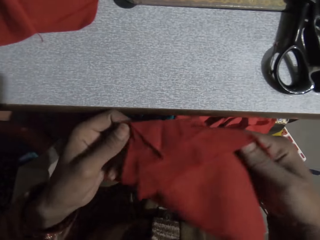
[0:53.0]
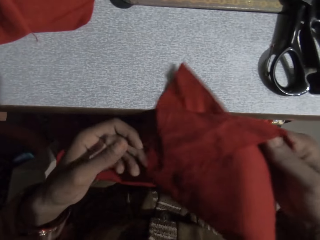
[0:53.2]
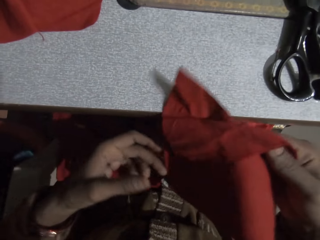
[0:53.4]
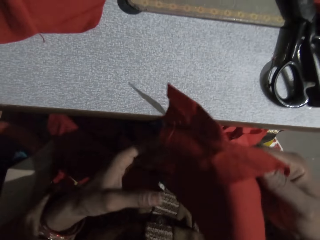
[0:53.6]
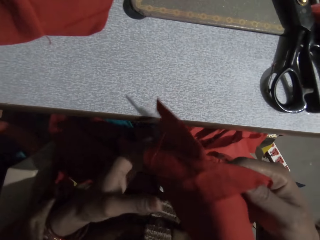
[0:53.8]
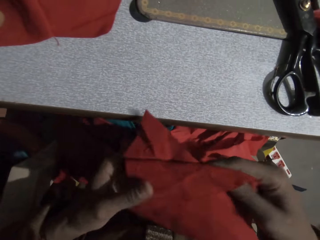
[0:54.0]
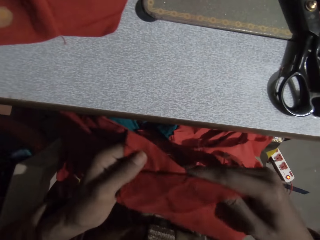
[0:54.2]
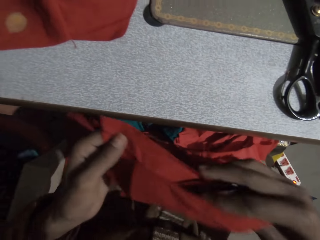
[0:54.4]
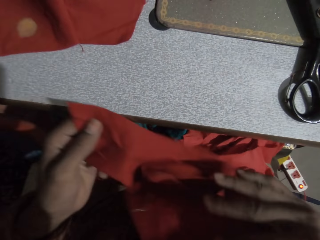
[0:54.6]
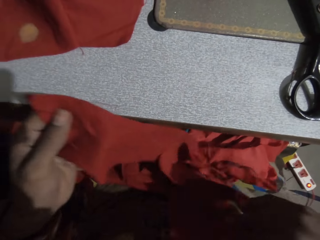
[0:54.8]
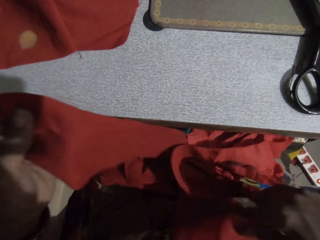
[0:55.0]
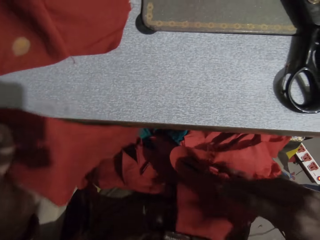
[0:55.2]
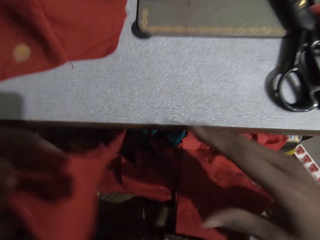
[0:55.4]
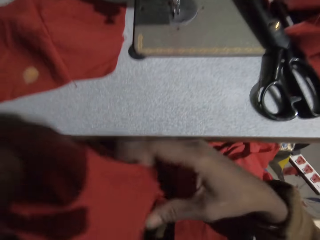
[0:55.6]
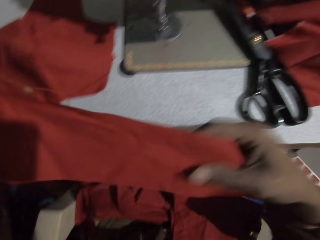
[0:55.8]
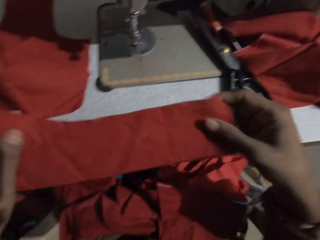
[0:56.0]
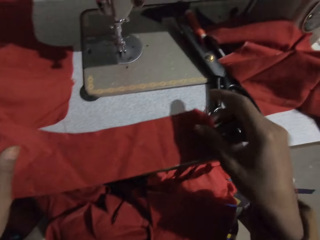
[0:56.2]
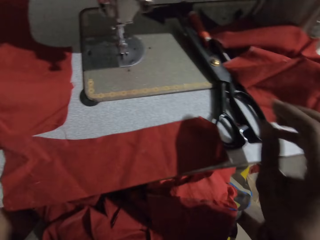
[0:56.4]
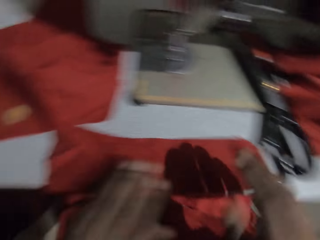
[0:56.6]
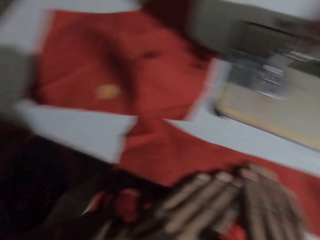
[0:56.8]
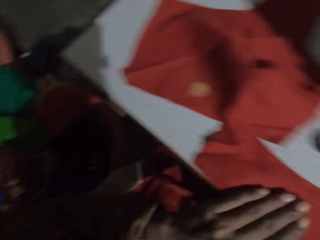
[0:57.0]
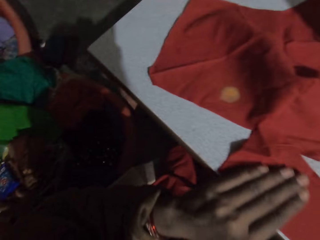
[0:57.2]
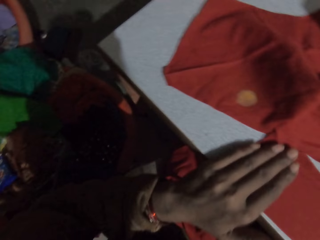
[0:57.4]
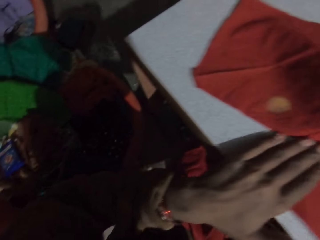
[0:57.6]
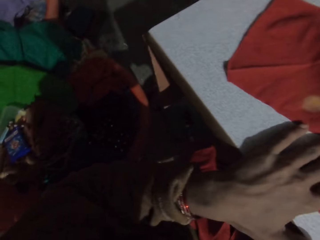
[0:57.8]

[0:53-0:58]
The camera wearer places the red fabric on the sewing machine table. They stare down.

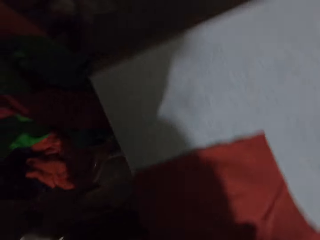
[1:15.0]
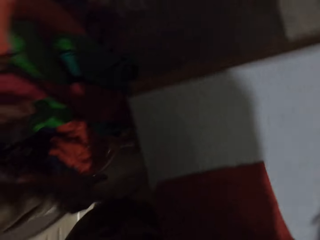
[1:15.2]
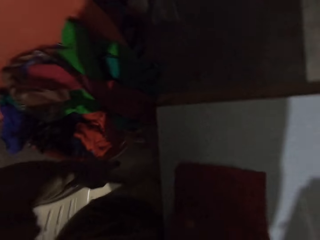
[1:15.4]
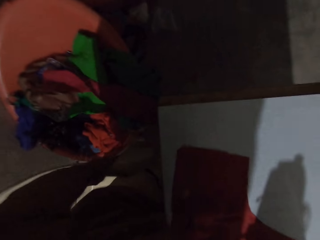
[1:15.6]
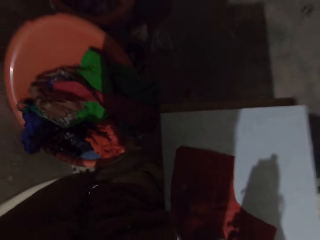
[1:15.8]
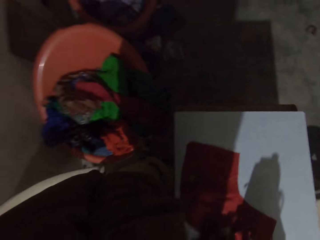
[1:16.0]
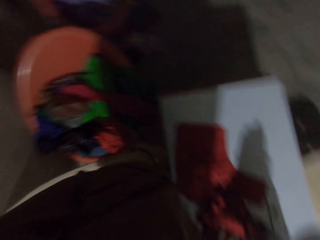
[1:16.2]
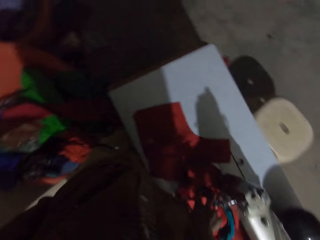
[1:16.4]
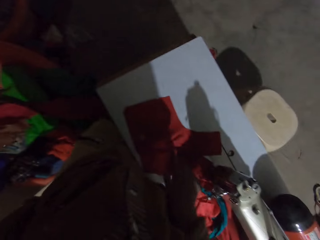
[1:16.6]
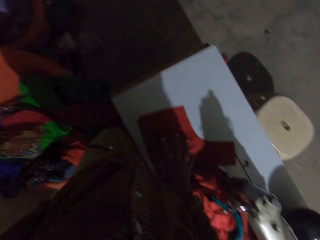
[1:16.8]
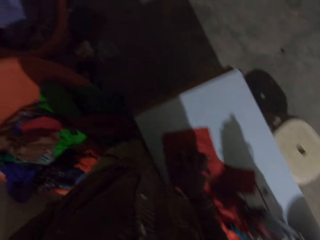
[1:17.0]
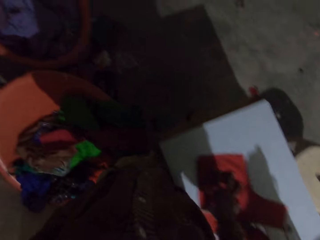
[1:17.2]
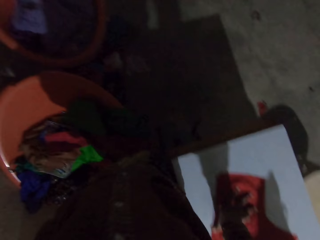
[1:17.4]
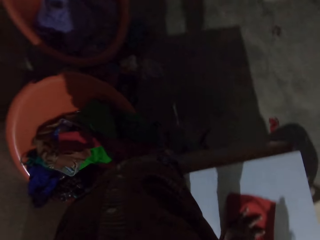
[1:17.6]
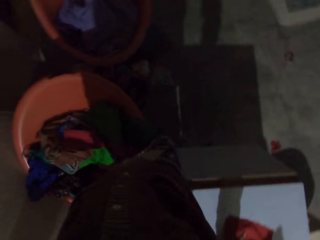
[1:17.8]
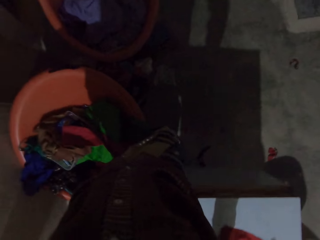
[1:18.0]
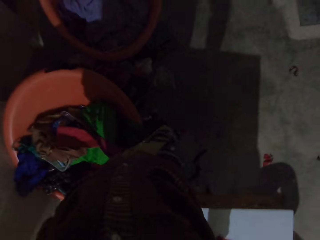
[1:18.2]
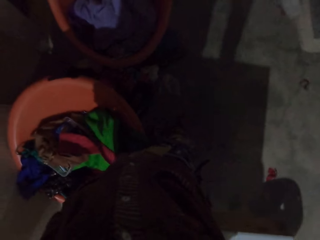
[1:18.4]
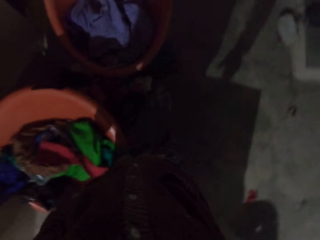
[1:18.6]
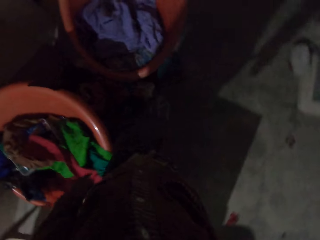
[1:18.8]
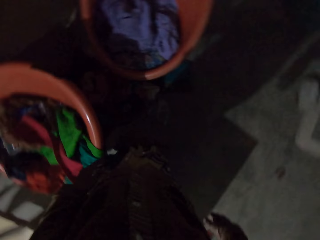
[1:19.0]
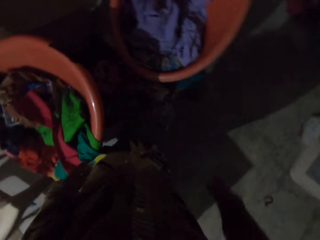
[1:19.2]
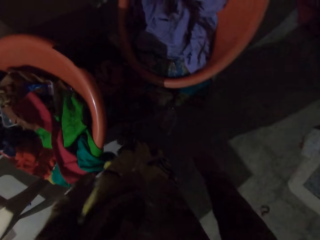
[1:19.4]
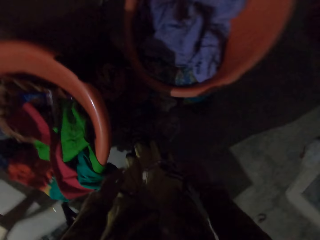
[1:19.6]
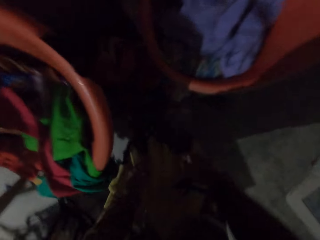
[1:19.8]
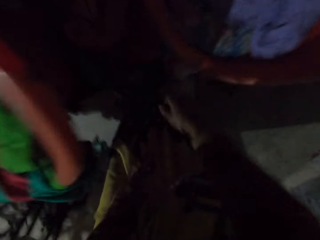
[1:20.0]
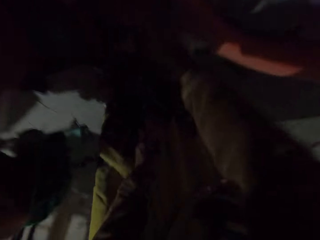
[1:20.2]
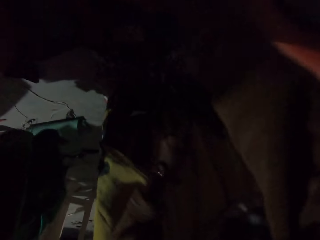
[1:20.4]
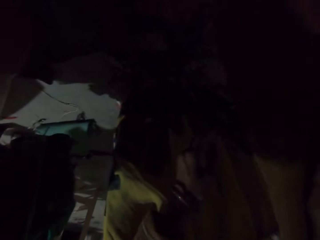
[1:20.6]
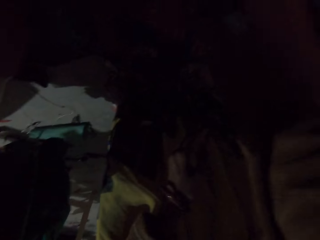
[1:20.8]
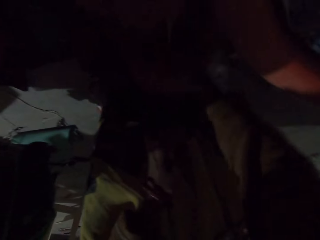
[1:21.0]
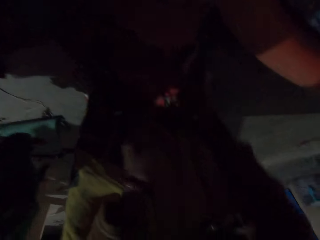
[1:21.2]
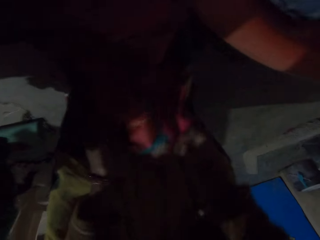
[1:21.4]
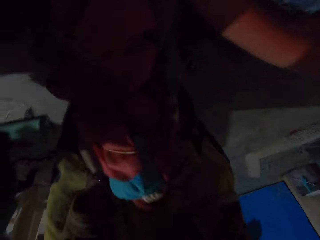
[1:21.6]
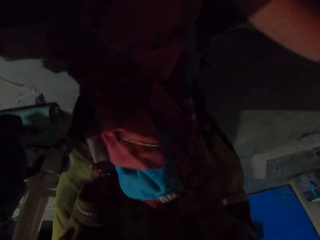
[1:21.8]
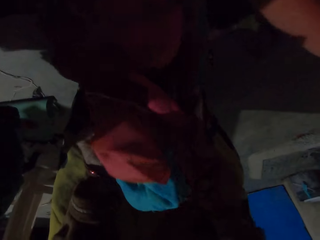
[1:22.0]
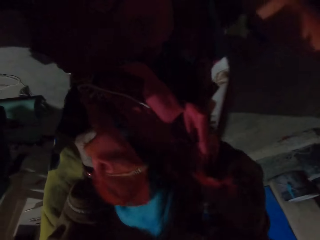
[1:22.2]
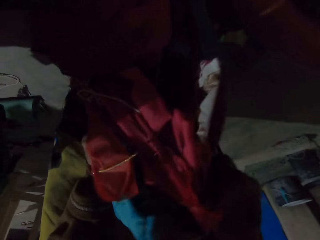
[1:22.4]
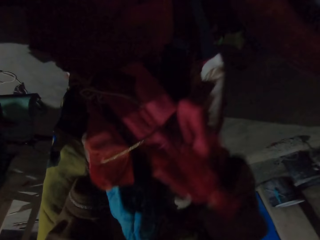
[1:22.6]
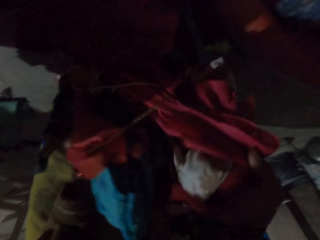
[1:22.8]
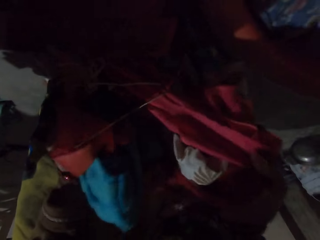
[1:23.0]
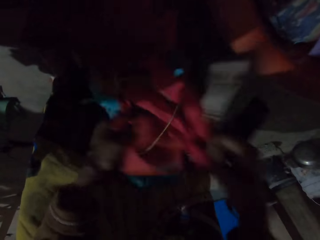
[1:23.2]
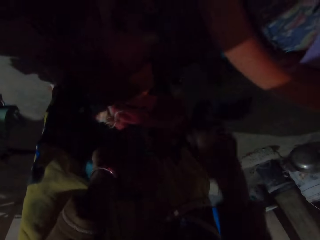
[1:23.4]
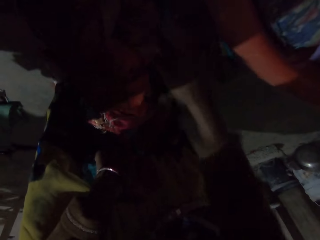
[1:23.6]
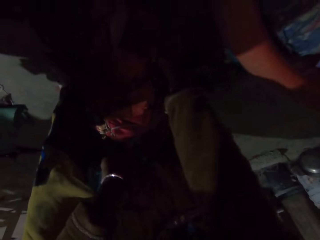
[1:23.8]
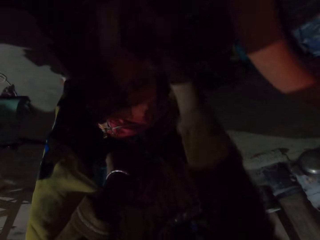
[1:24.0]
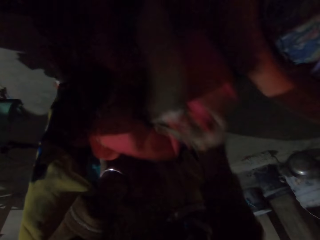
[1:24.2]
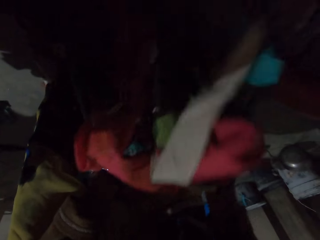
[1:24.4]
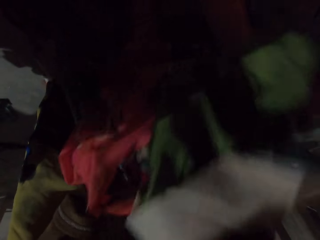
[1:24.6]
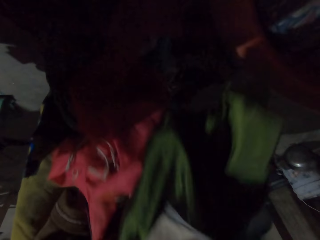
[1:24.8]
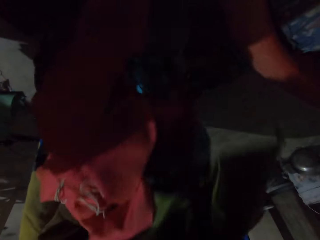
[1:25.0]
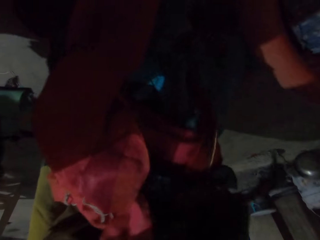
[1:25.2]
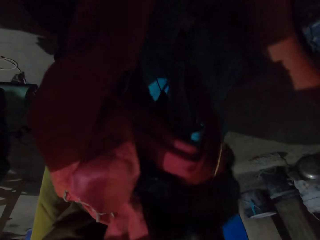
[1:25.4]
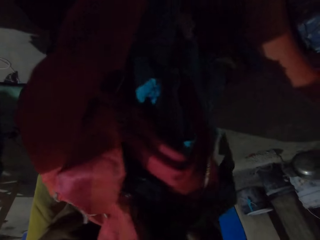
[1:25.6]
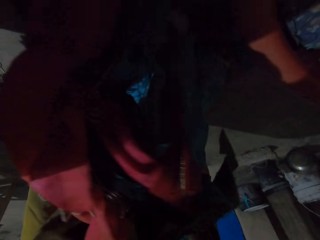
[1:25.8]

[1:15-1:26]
The camera wearer stands up. They inspect the cloths on the floor. They pick up the fabrics on the floor.

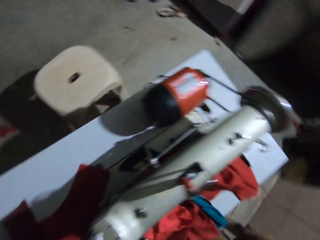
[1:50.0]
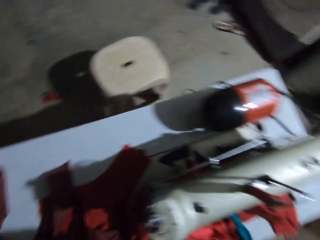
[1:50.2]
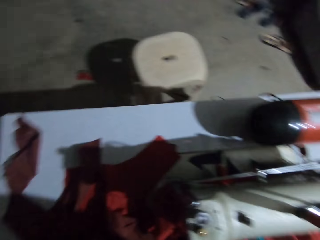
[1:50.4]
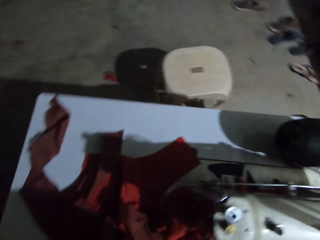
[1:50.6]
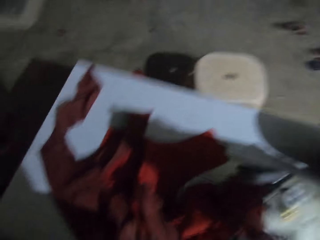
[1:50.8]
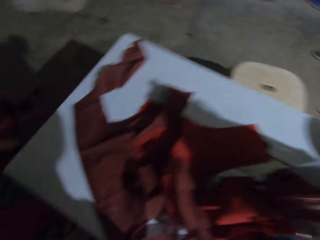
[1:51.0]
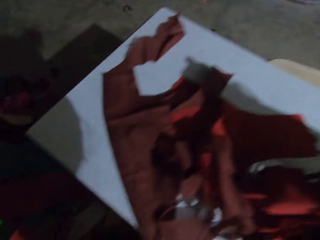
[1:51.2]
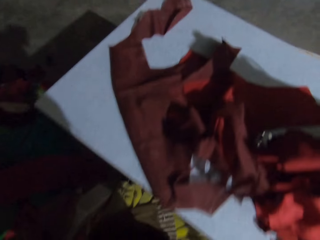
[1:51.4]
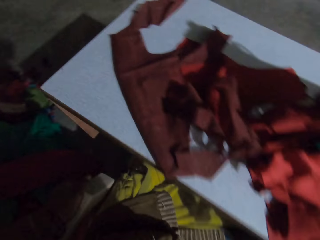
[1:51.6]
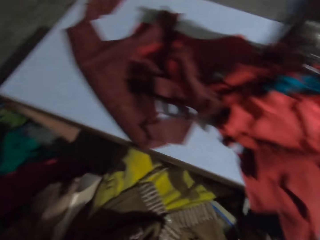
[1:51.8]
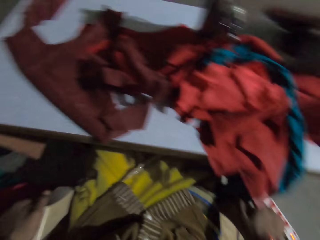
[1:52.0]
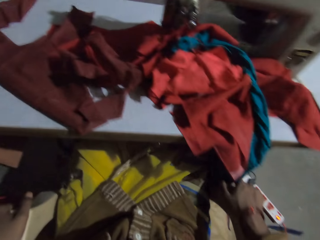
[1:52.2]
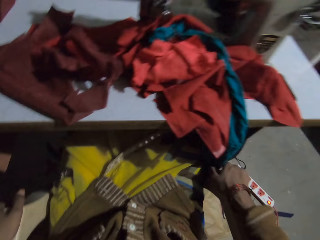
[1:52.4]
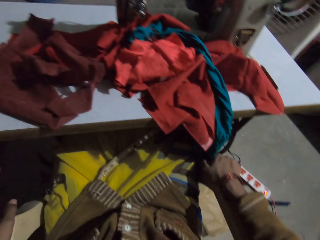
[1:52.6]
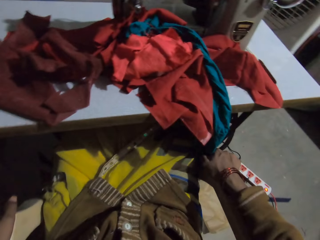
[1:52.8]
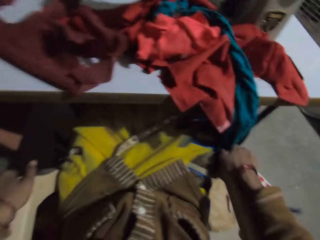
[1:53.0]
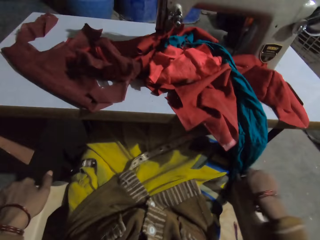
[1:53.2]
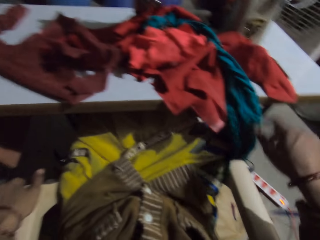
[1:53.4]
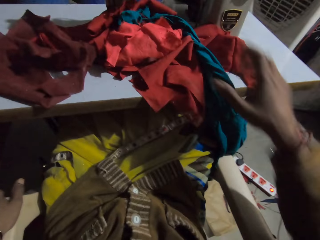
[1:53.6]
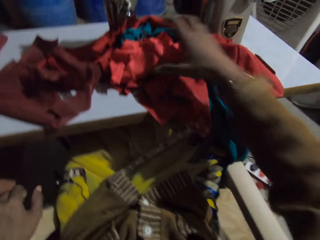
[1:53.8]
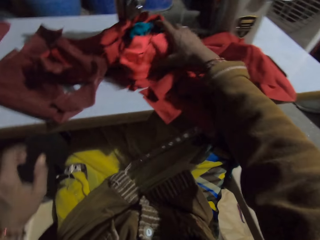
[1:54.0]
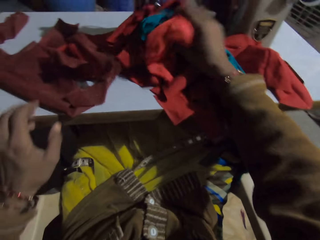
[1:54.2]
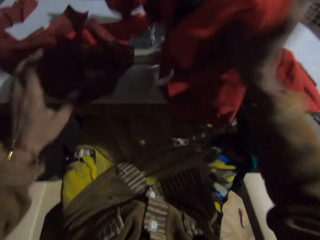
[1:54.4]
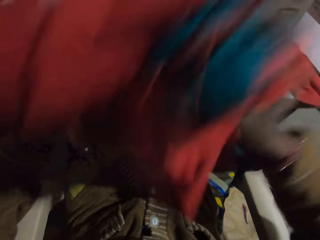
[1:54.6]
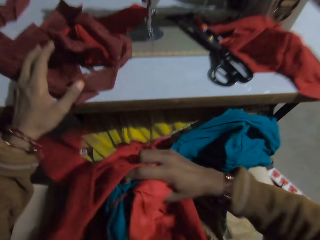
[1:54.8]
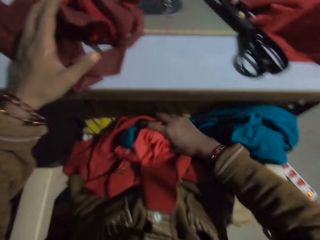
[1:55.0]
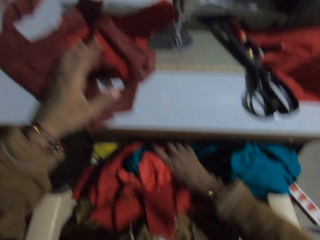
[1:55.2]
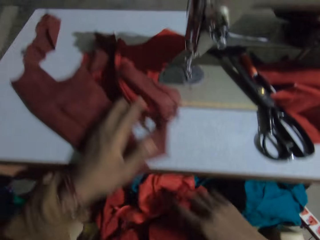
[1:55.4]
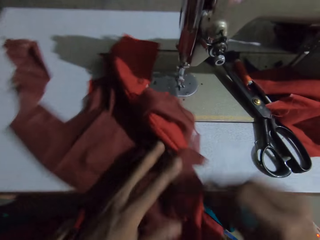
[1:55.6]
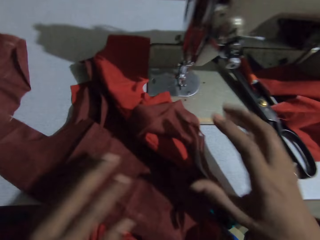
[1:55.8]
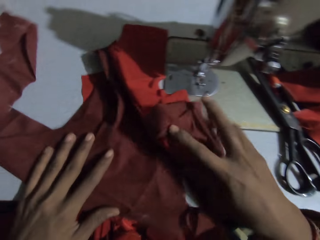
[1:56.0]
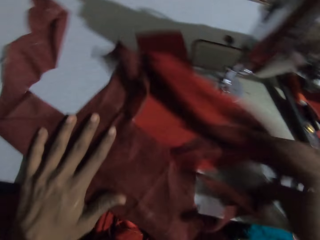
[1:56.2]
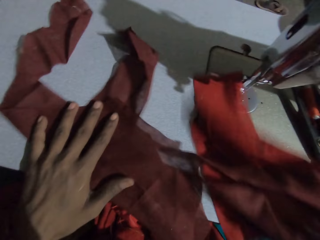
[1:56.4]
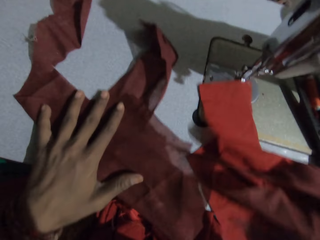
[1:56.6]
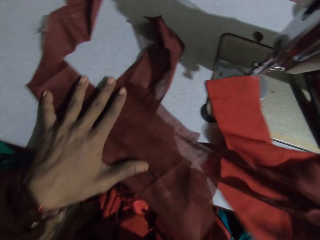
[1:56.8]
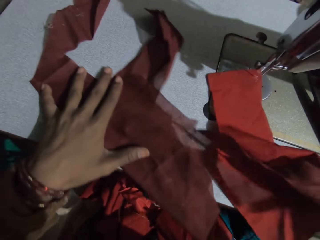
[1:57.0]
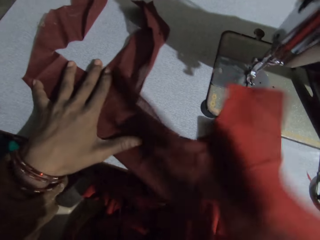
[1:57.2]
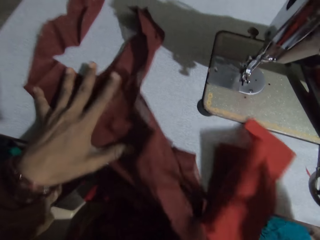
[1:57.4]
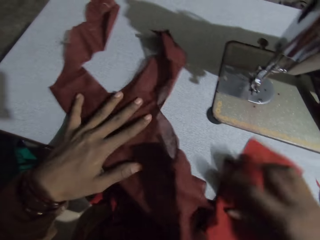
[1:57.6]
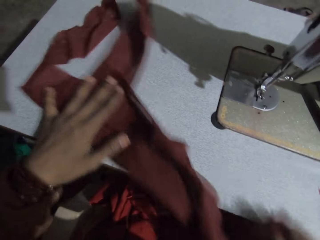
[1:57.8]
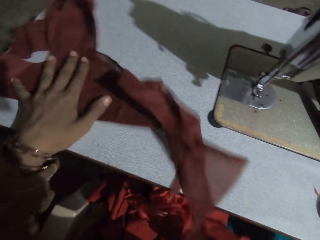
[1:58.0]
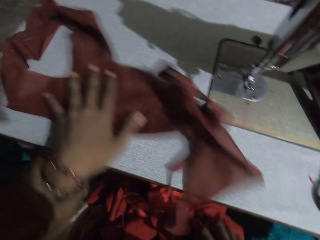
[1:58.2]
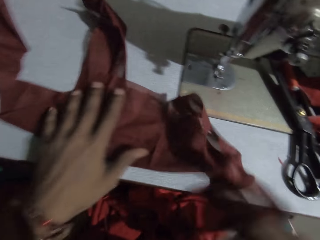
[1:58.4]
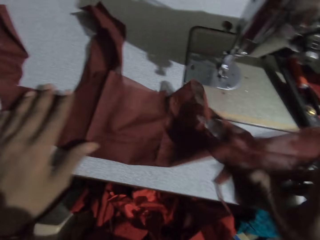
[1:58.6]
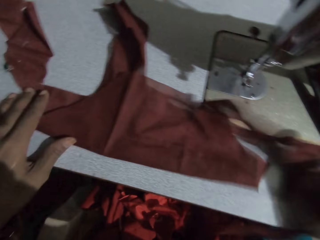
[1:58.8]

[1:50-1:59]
The camera wearer sits on a chair. She puts some of the fabric on the table on her lap with her right hand. She picks cloths from the table. She separates the fabric pieces on the table. She pulls the cloth.
